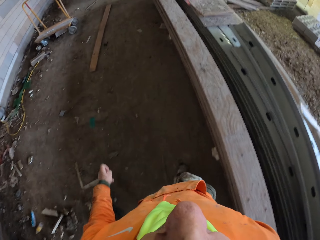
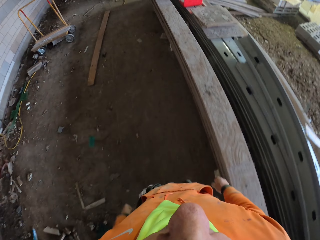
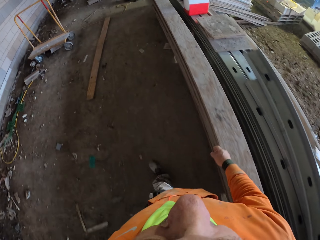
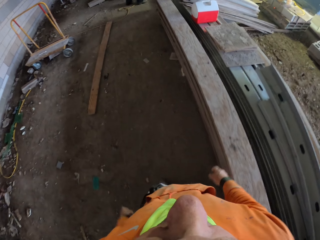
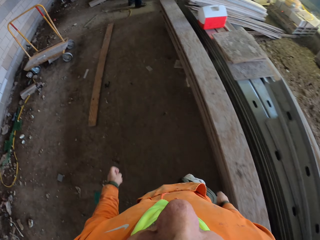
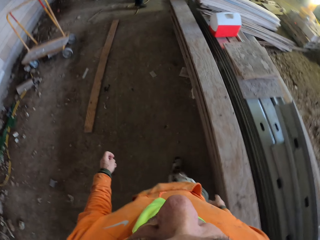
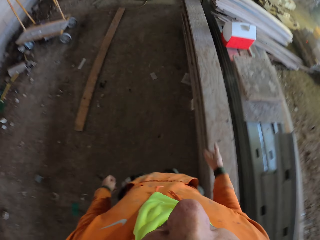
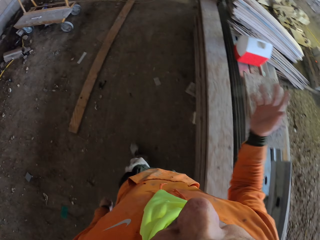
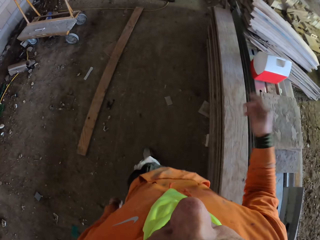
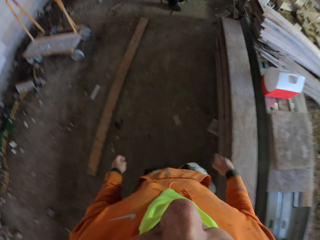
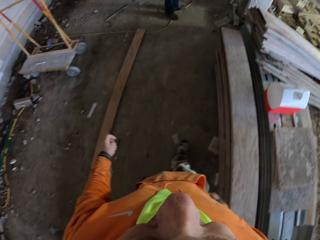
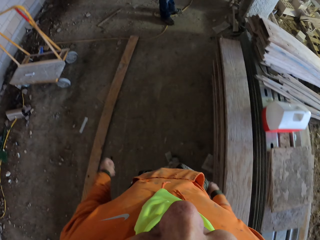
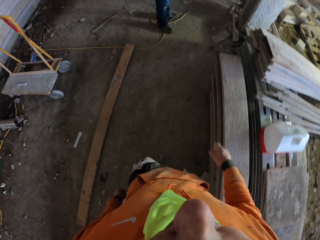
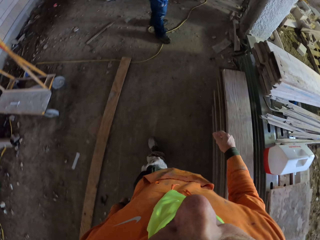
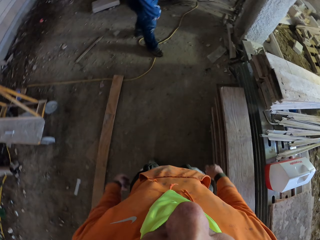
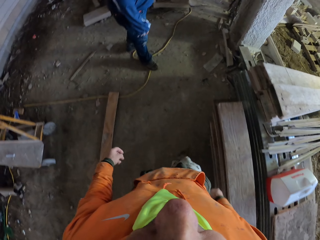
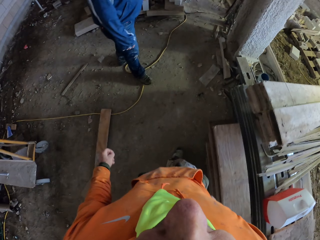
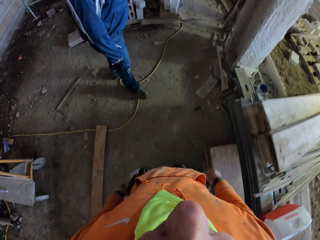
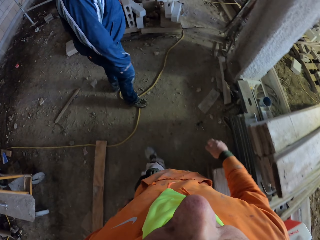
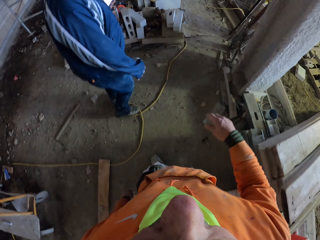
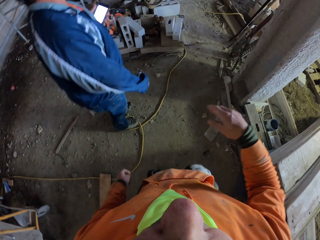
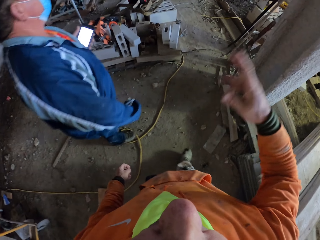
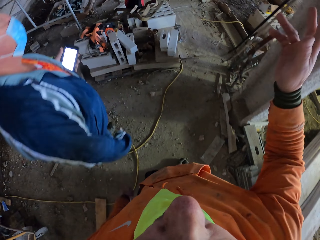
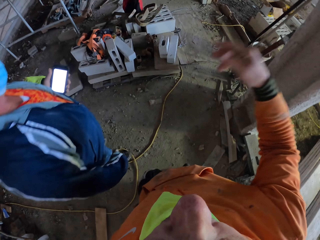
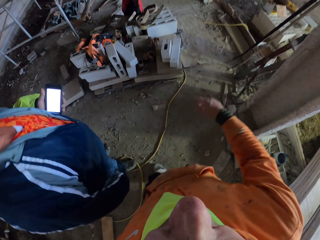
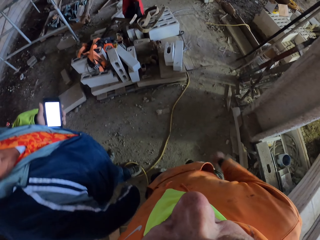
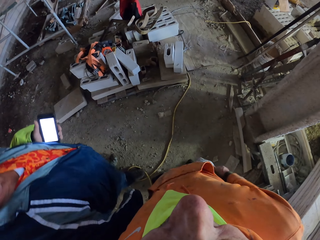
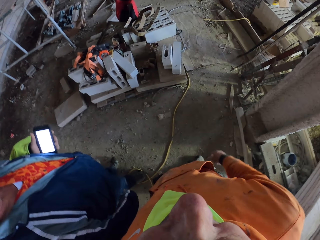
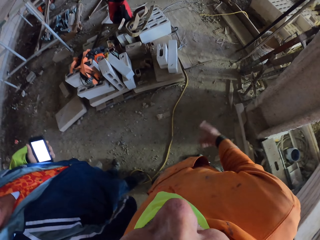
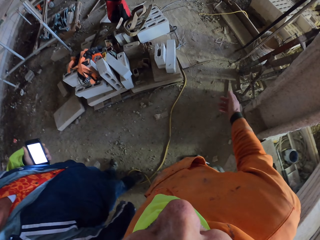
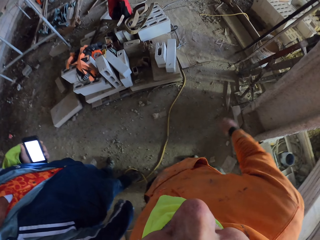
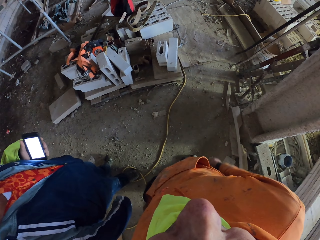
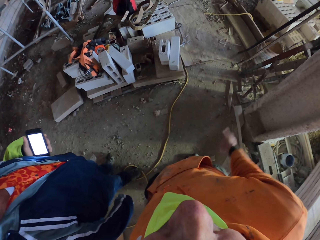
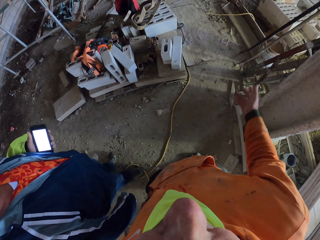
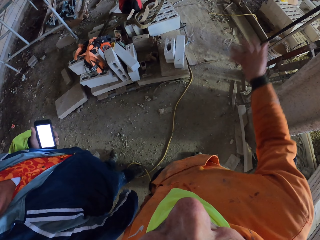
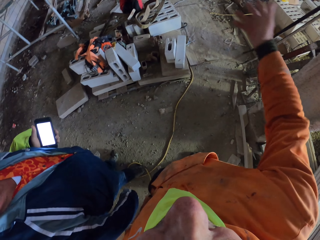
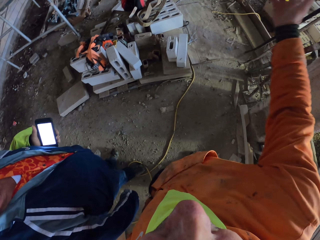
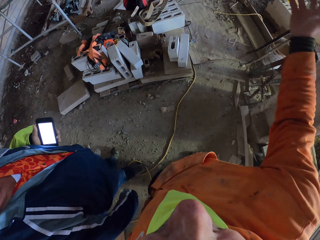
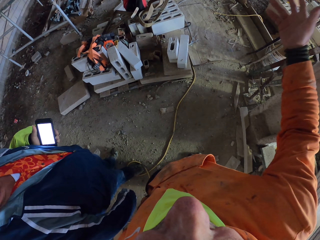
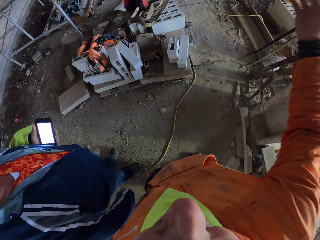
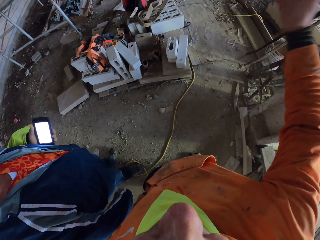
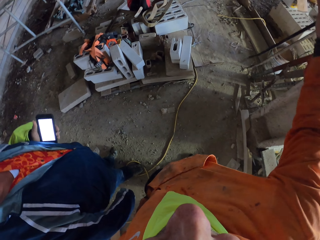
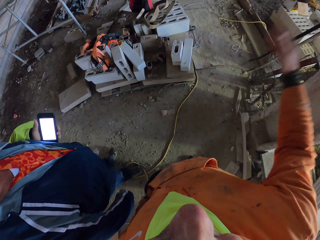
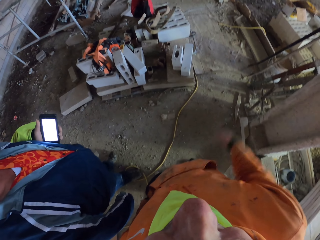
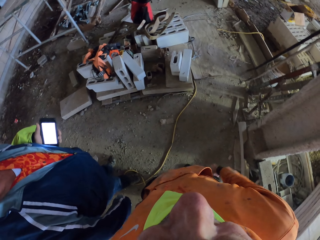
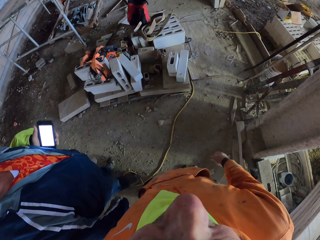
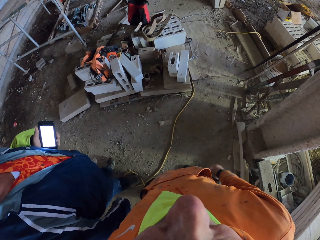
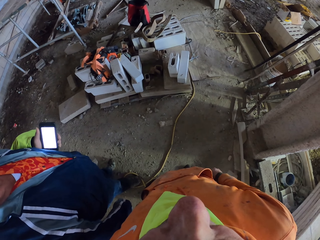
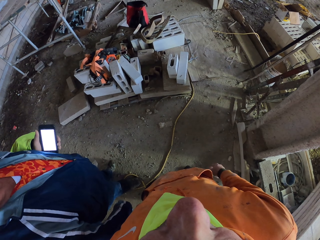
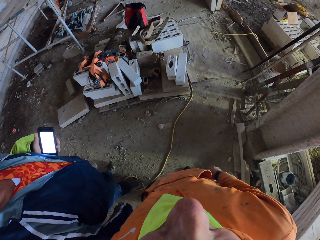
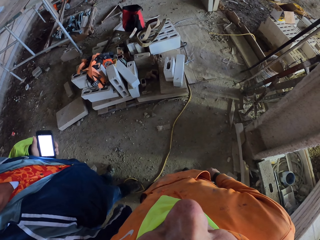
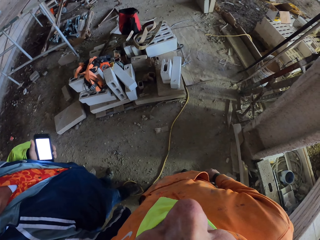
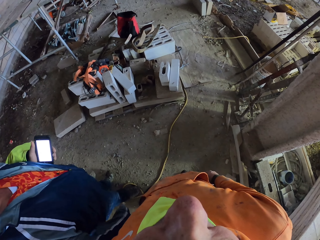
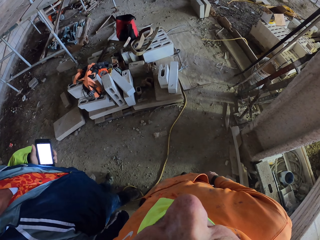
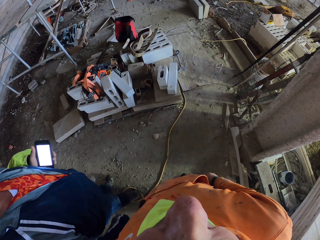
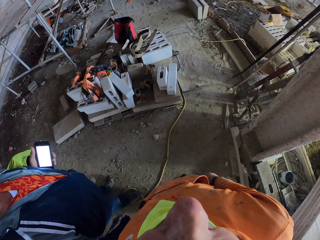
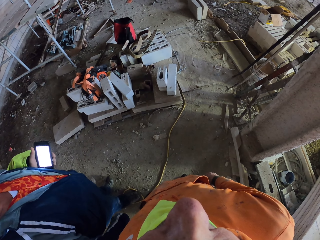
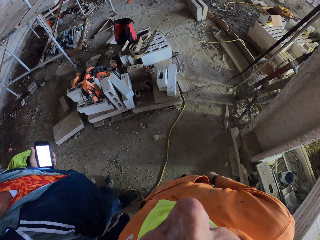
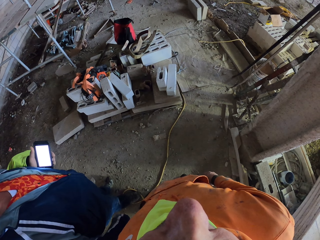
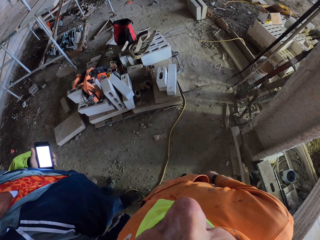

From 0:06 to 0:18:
The camera wearer moves his right hand. A man stands at the construction site. The camera wearer talks with the man. The man holds a phone. The camera wearer moves his right hand.

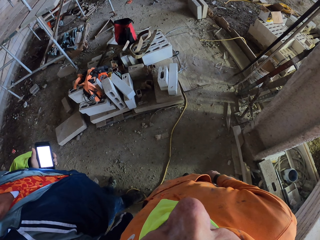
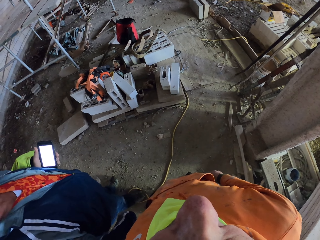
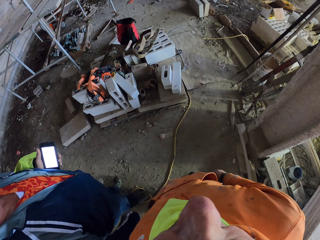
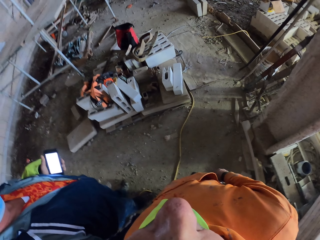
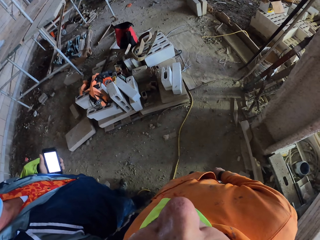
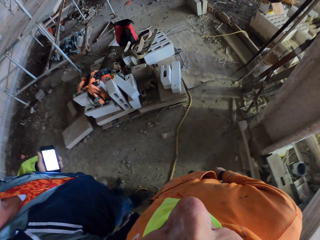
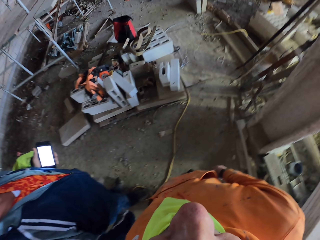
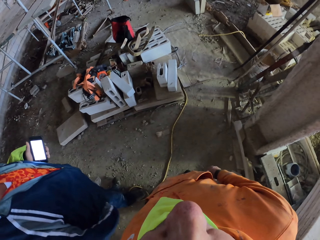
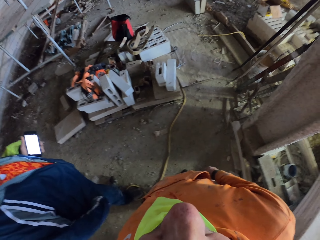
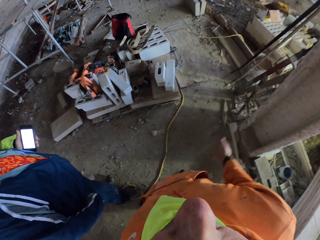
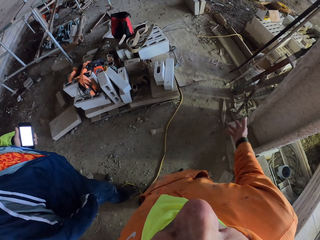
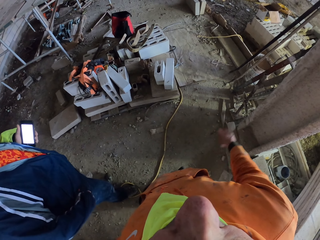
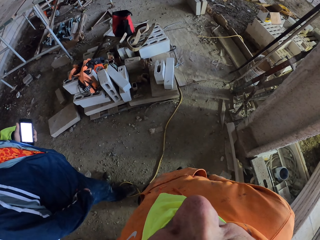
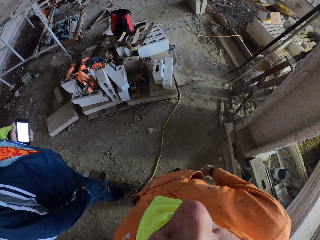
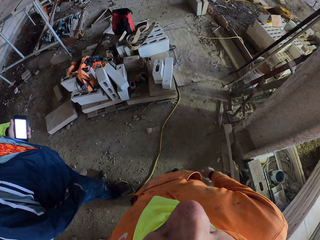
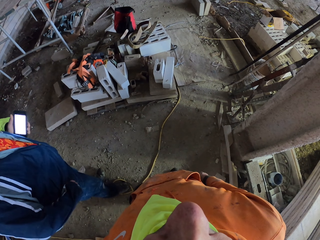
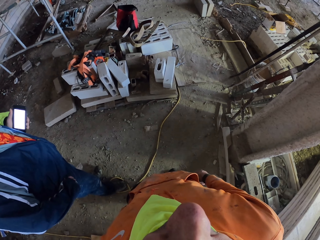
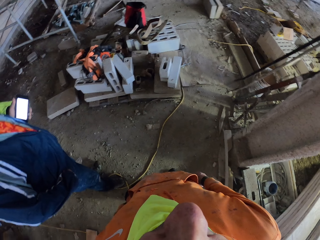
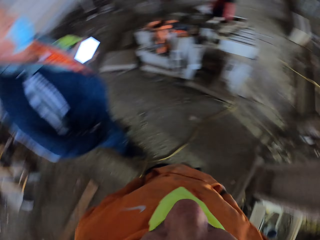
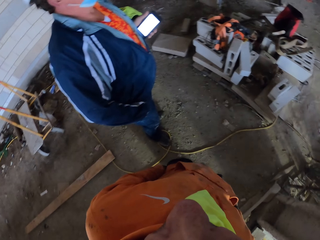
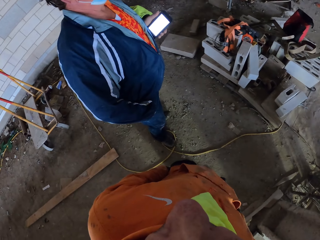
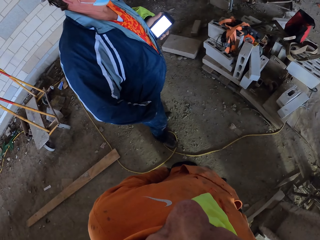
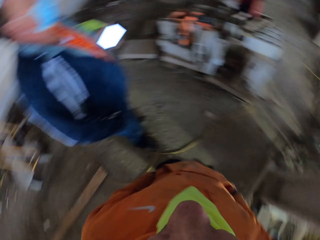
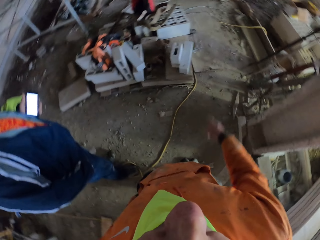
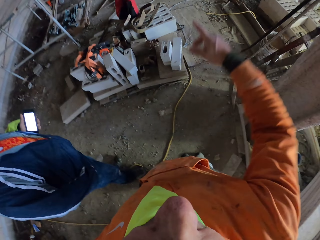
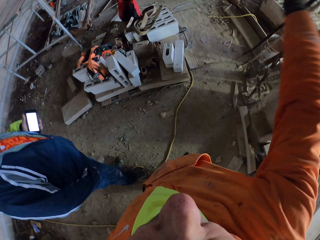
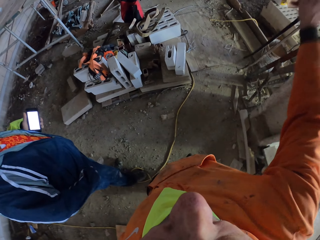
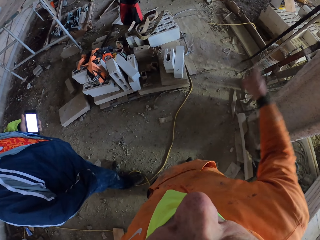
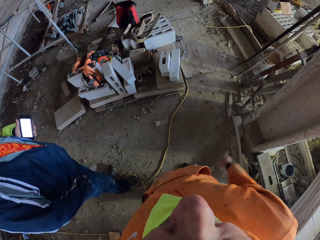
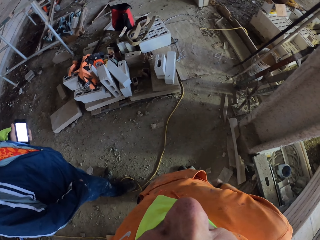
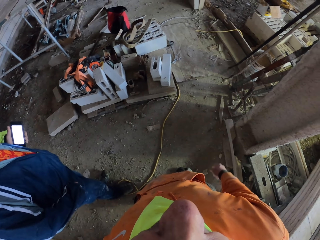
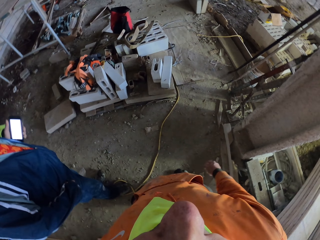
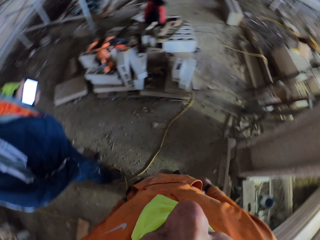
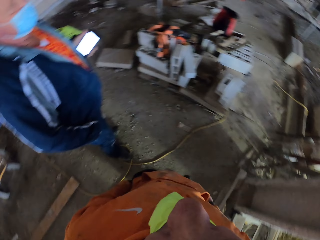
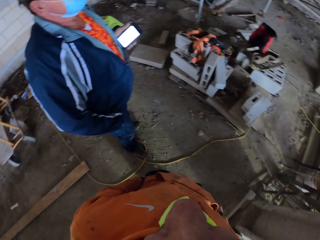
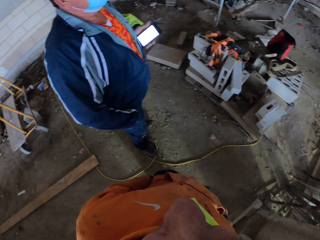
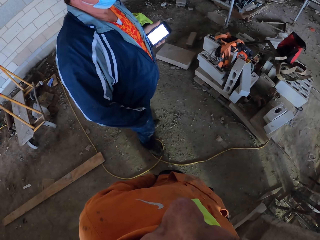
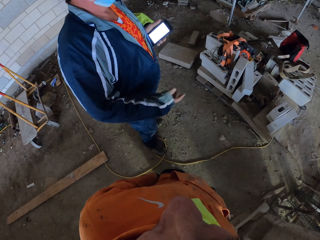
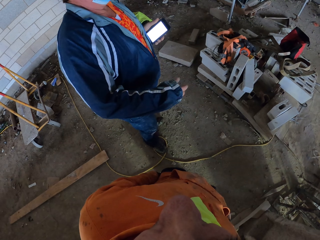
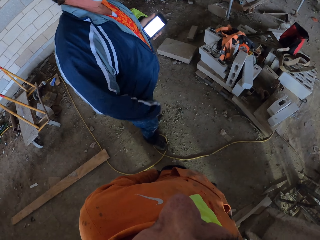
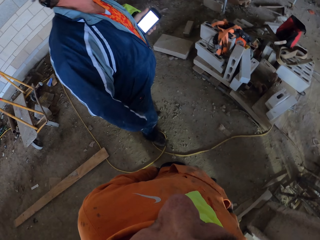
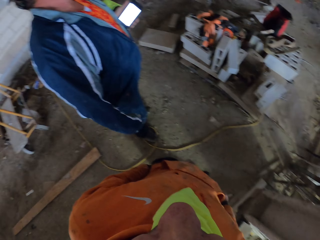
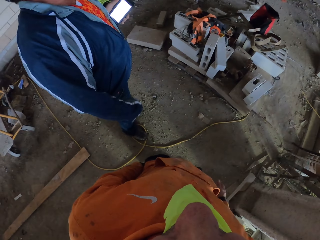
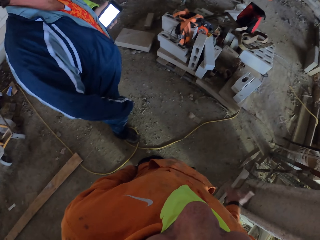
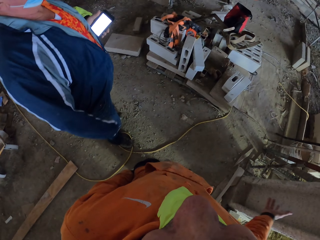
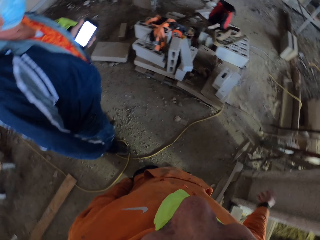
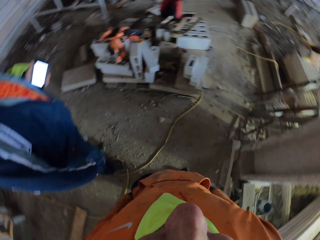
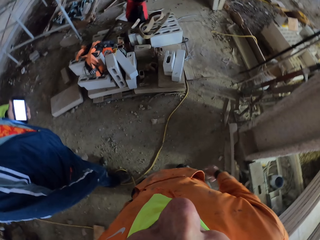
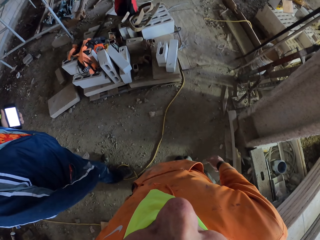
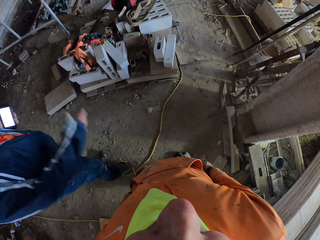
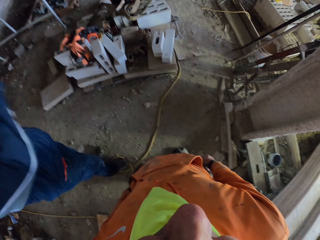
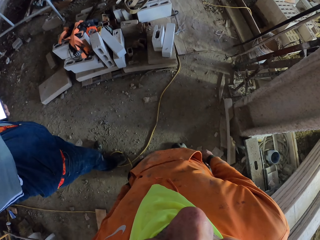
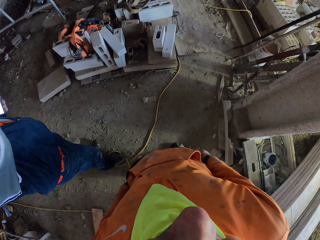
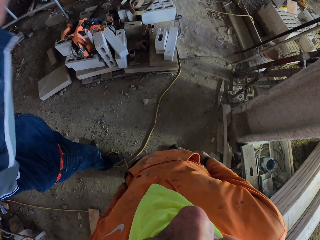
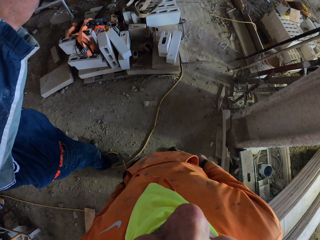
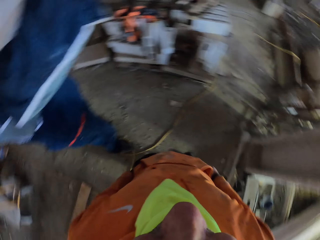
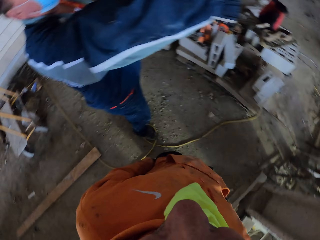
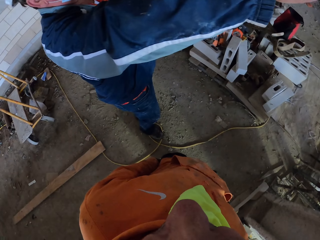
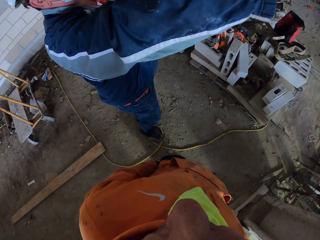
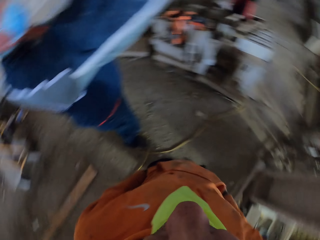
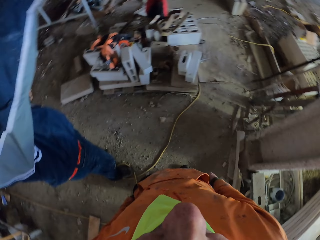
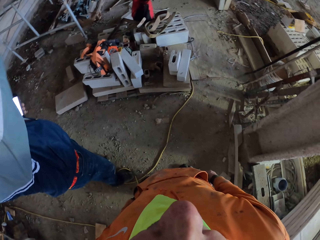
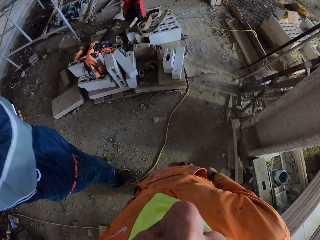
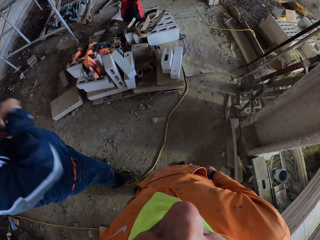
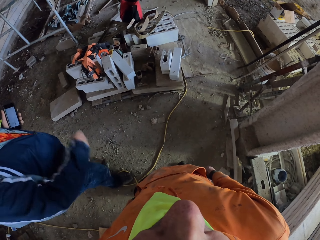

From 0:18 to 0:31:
The man pockets his hand. The camera wearer looks at the man. He moves his right hand, looks at the man. The man unpockets the hand, moves his hand, and points at the site.
